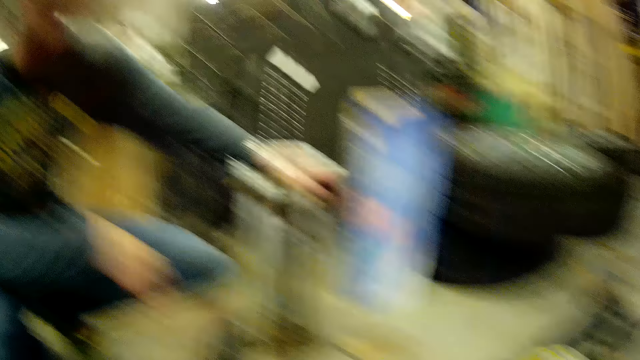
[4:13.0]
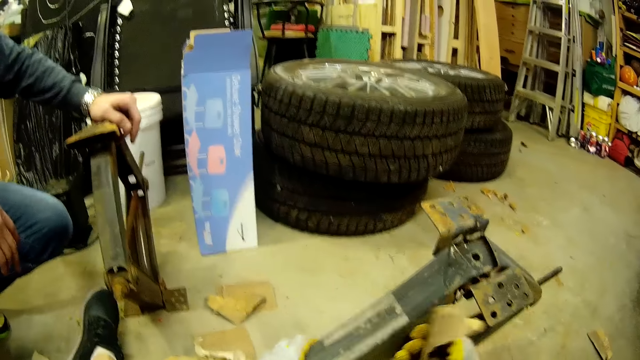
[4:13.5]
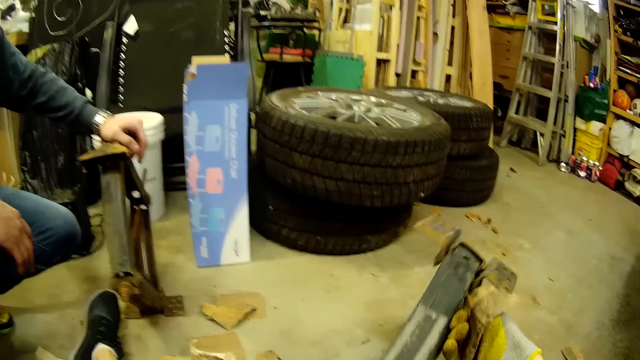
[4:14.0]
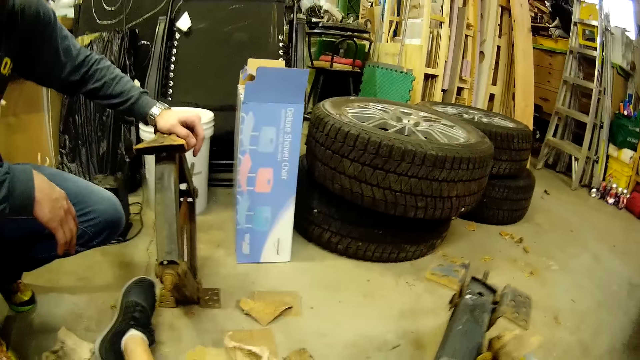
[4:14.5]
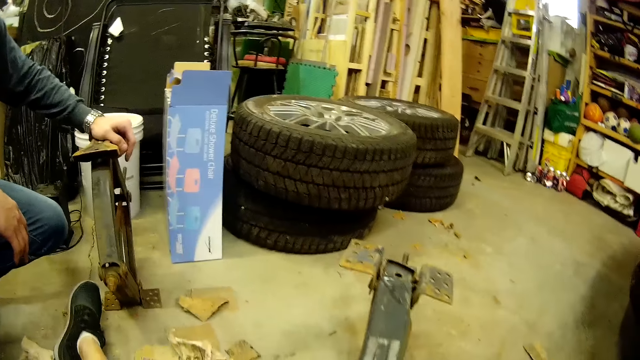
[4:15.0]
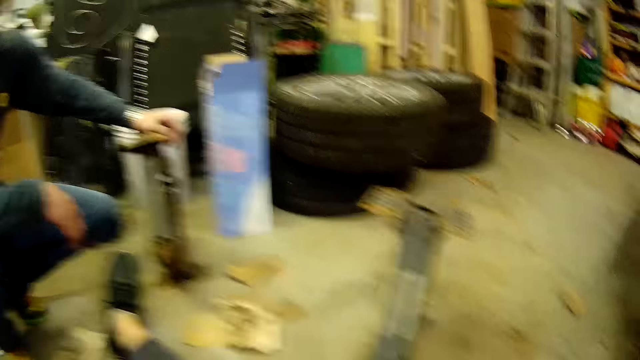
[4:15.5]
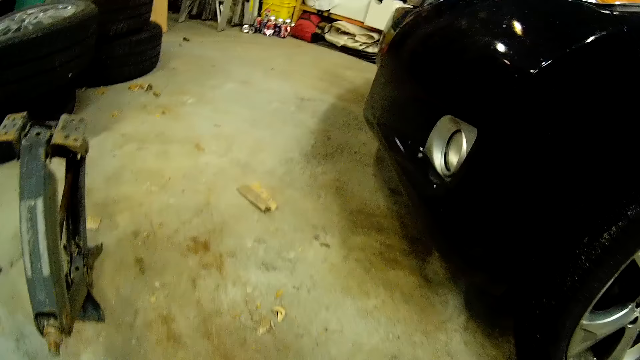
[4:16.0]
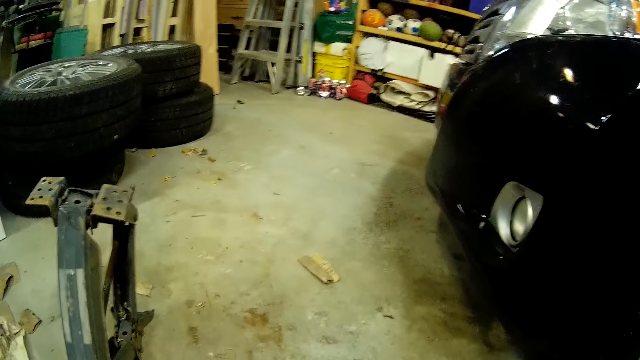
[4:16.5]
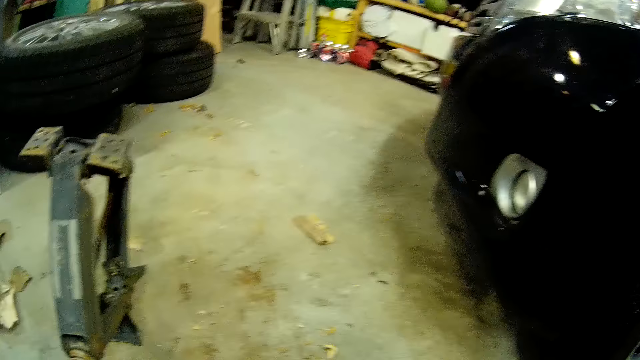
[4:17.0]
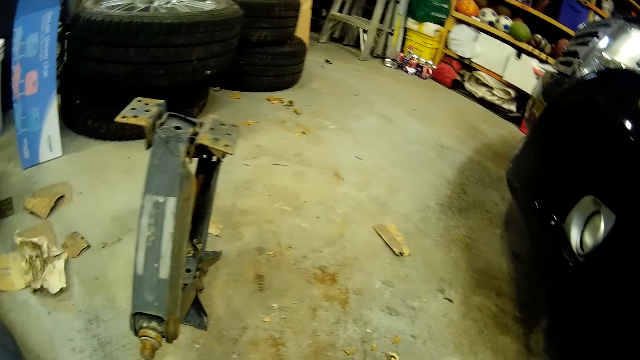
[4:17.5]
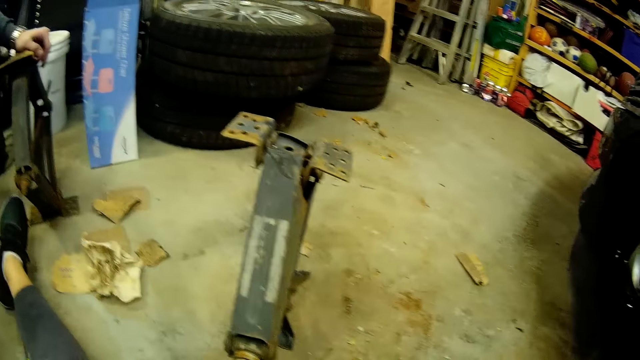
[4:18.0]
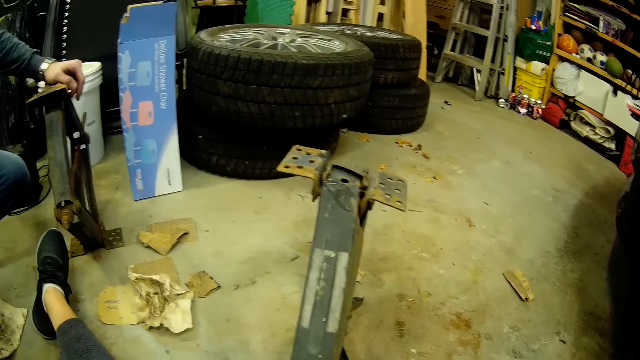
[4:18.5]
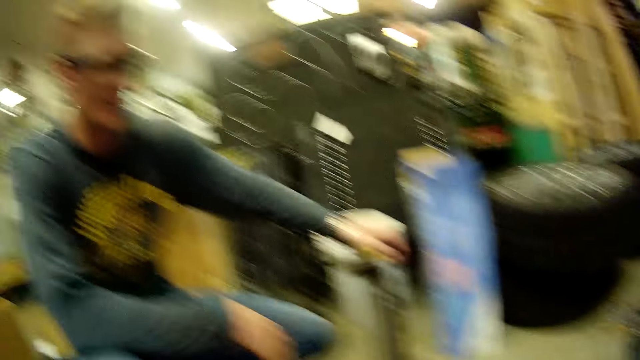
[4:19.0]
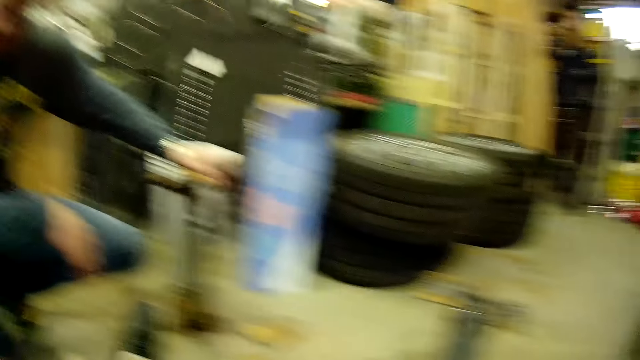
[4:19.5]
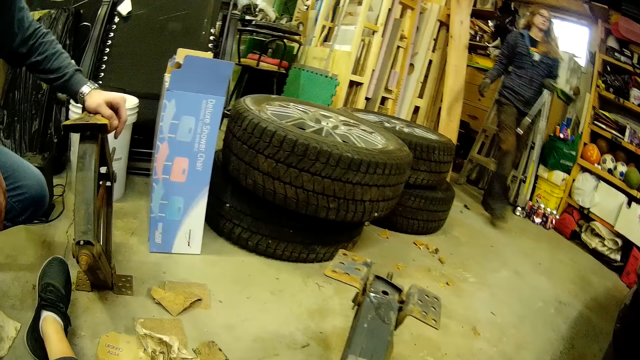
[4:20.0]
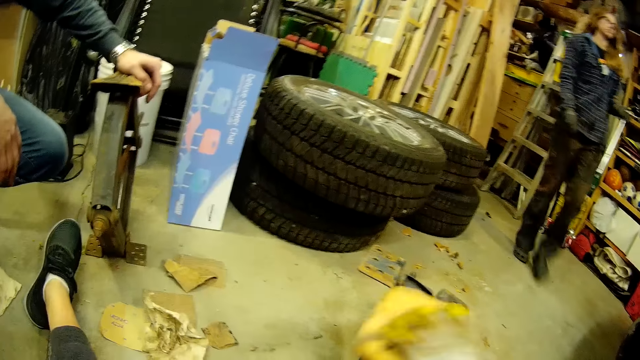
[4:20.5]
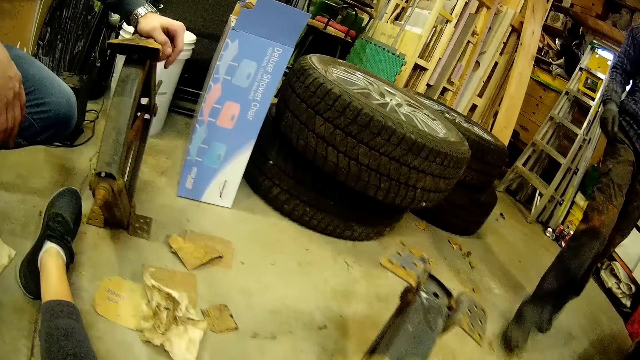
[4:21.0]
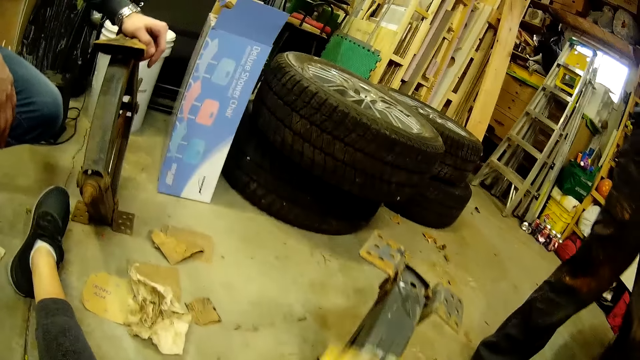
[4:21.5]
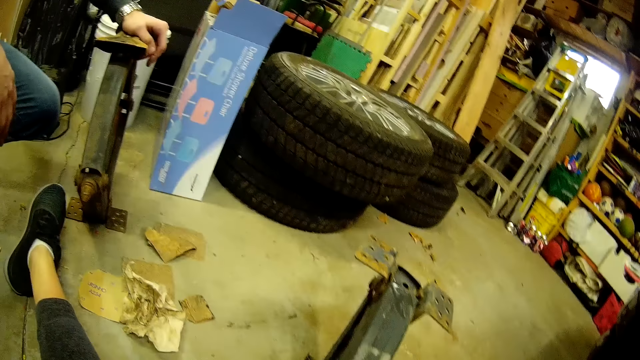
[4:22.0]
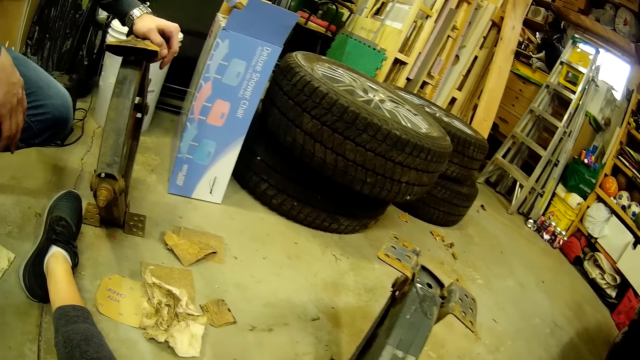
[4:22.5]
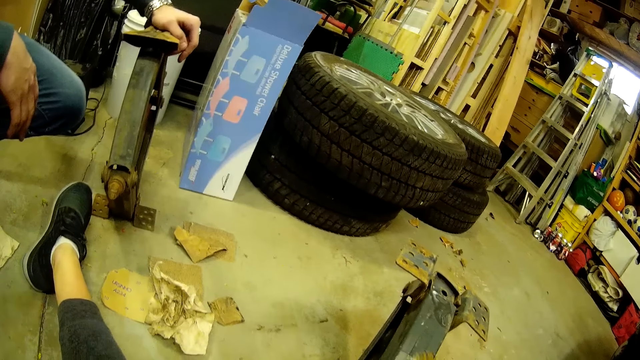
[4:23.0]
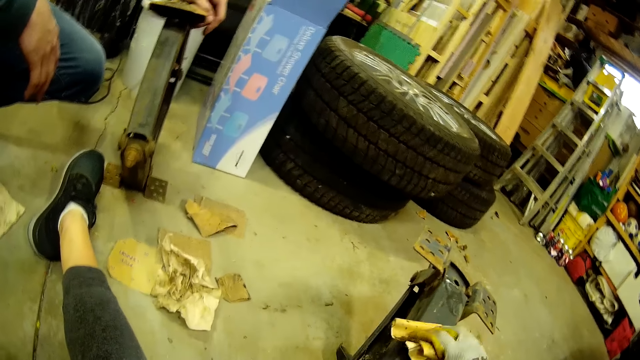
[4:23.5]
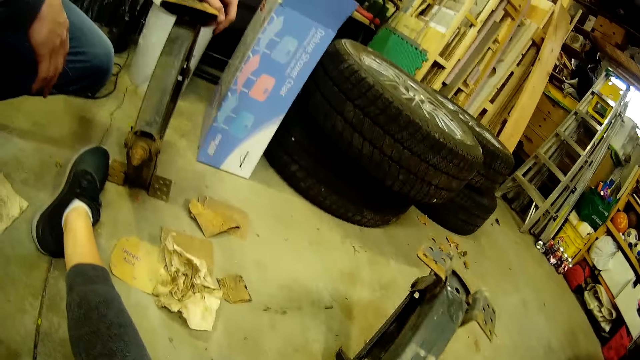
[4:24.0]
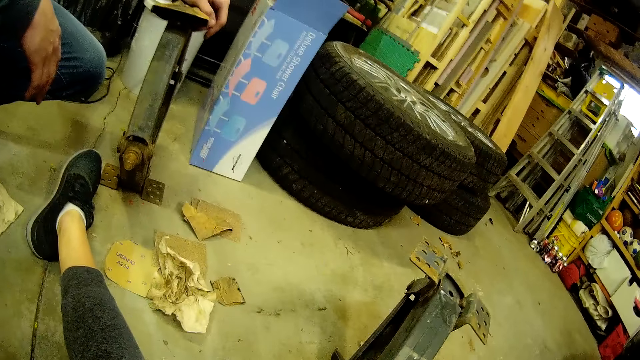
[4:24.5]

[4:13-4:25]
The camera wearer moves the car jack. They stare at the car jack. They turn around. A woman carries a metal bar. The woman walks past the camera wearer. The camera wearer buffs the car jack.

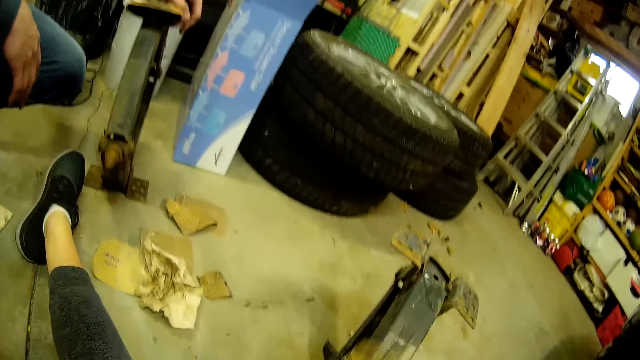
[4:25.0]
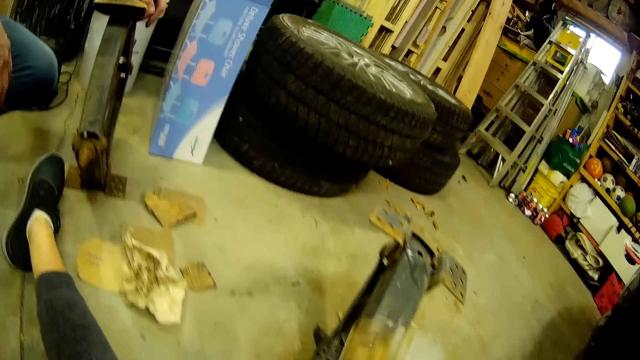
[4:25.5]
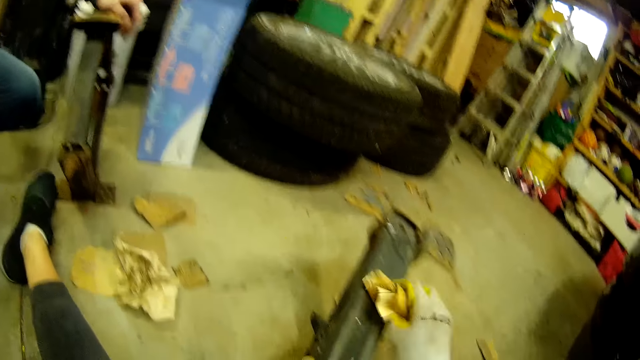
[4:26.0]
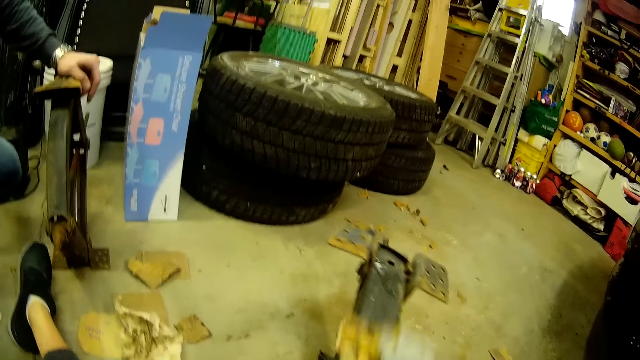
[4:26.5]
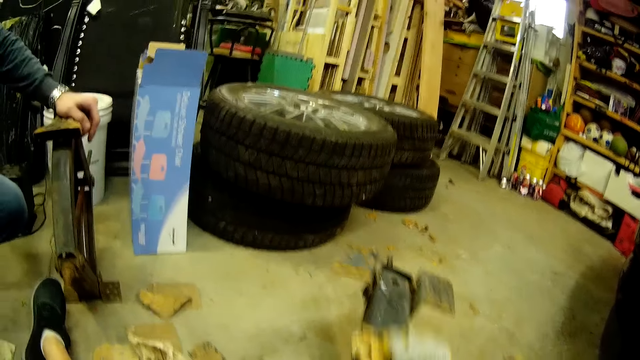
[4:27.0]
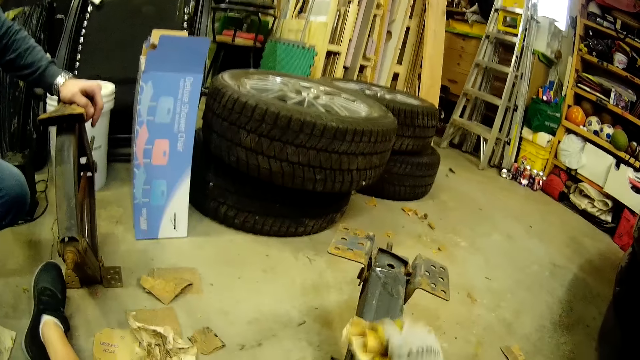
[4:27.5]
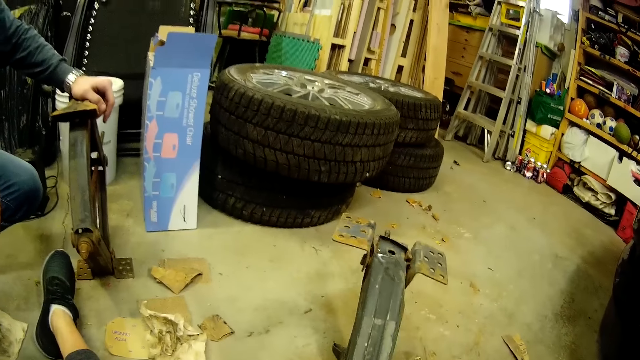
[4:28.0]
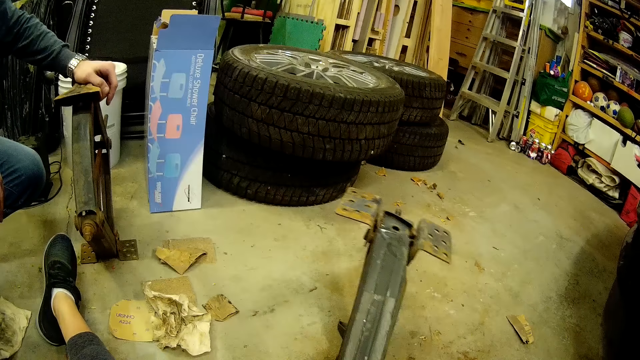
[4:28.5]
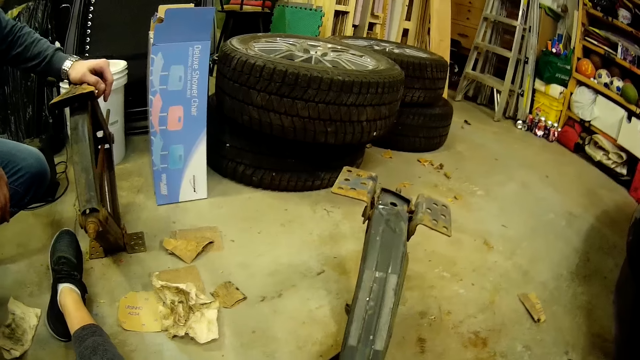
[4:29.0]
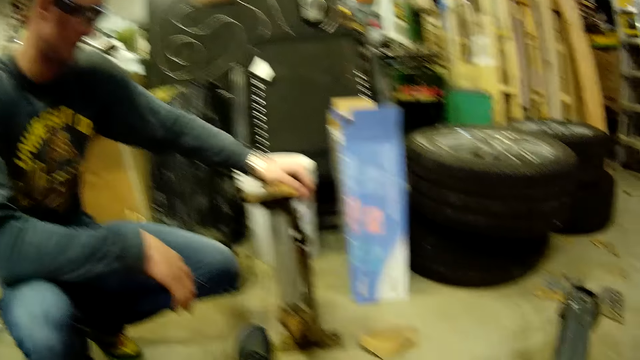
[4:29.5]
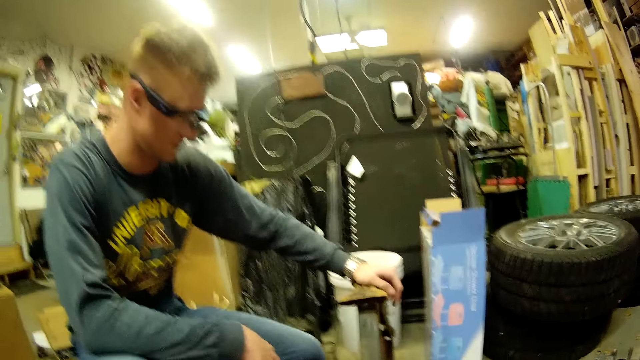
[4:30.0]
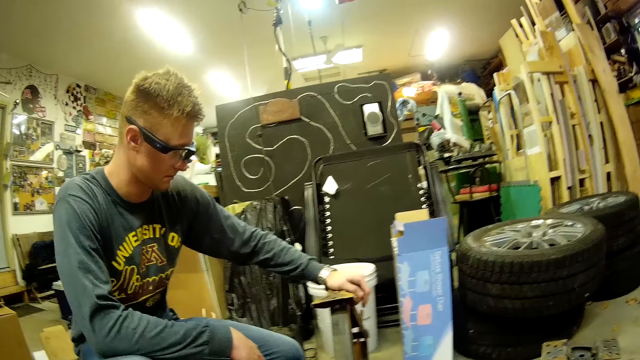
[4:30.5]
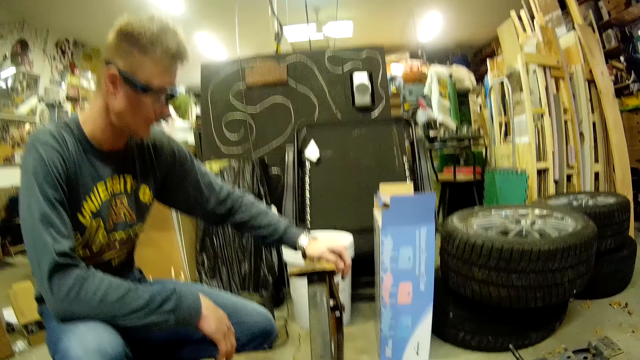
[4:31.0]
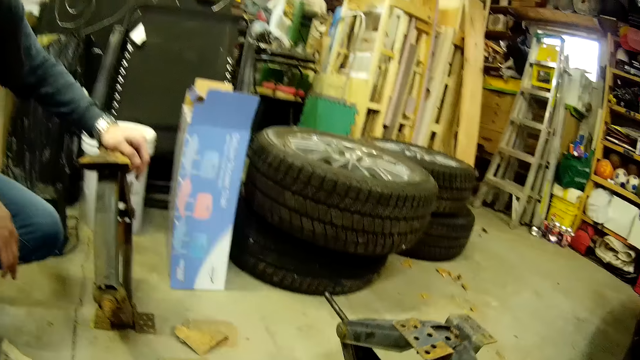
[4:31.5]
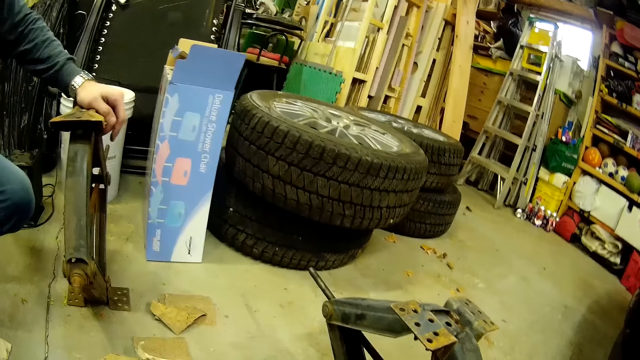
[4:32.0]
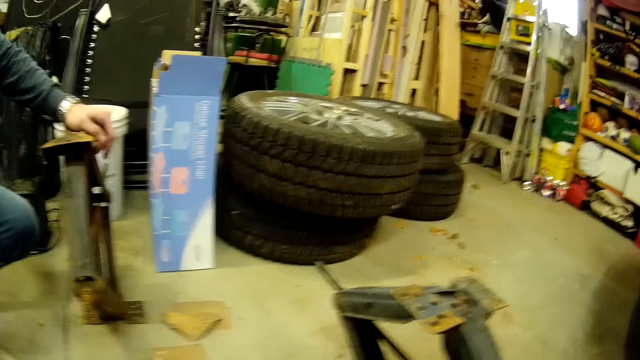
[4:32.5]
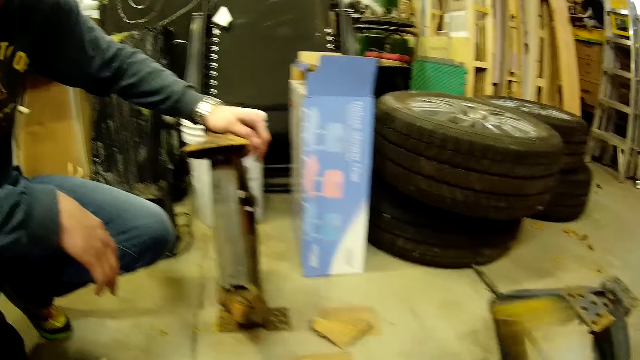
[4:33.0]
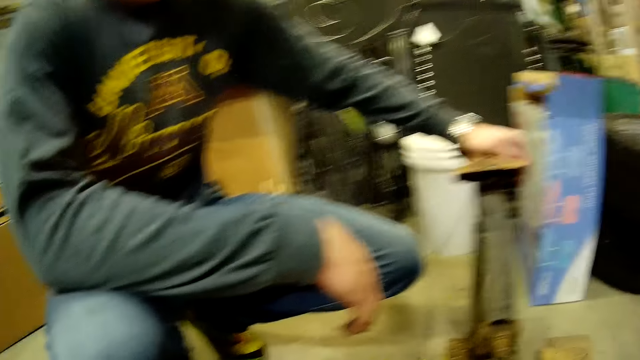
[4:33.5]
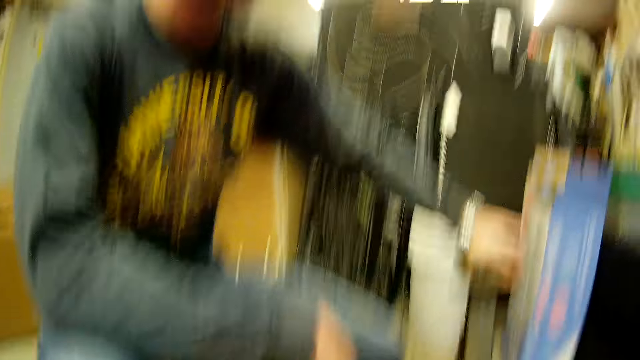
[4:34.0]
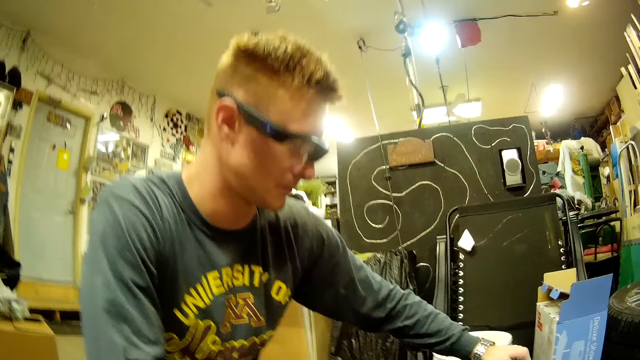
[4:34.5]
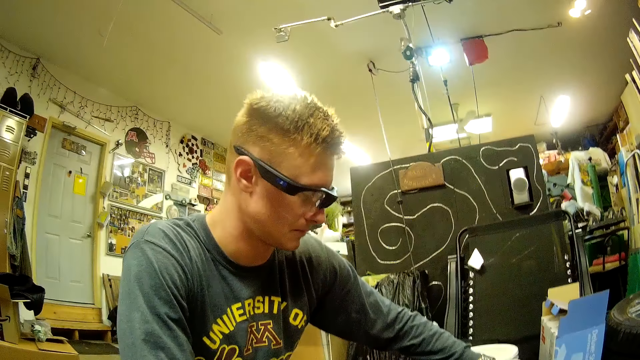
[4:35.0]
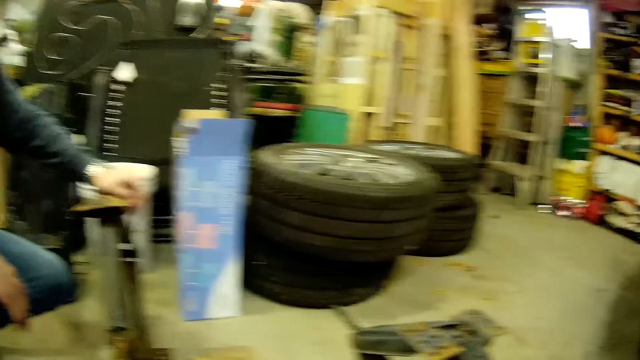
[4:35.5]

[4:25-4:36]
The camera wearer turns around. A man holds the car jack. The camera wearer looks around.
